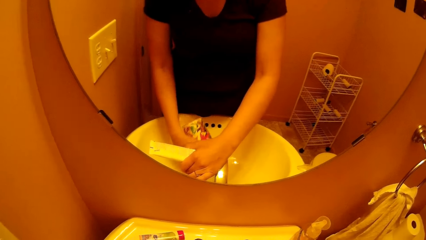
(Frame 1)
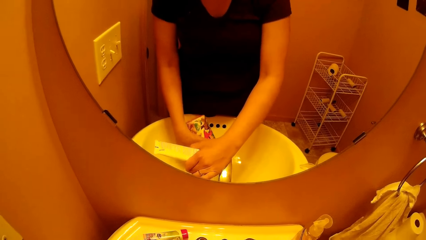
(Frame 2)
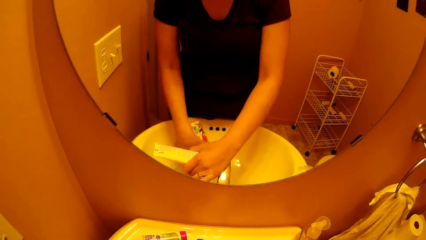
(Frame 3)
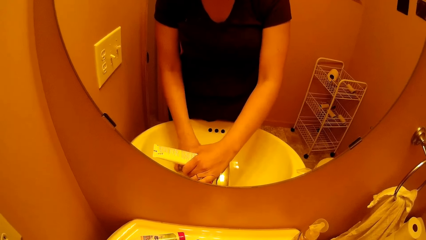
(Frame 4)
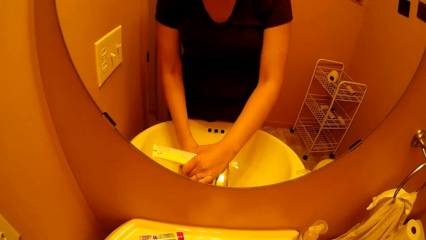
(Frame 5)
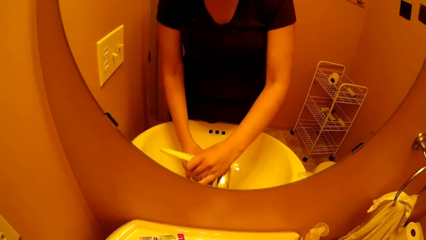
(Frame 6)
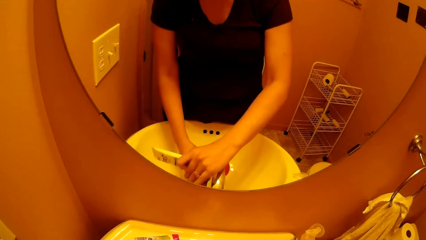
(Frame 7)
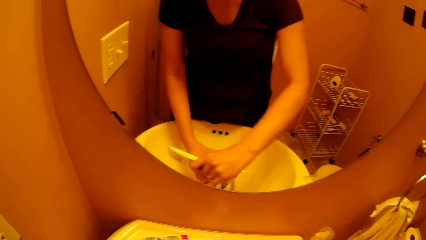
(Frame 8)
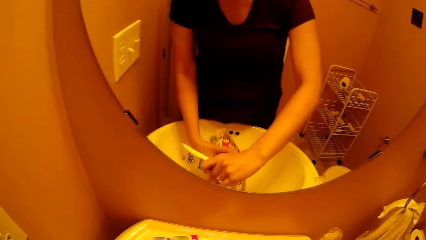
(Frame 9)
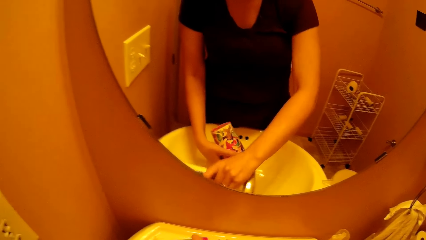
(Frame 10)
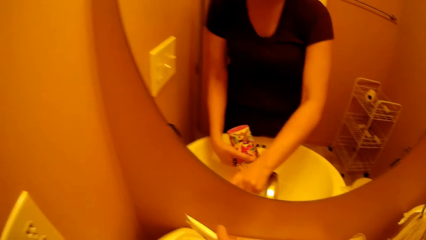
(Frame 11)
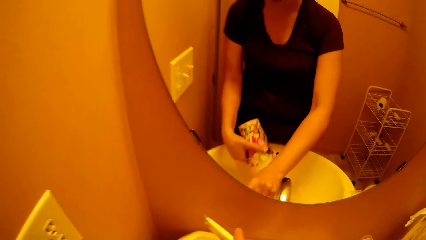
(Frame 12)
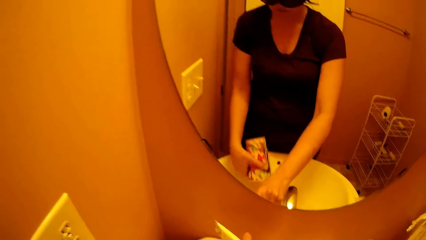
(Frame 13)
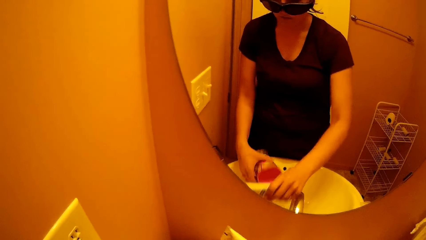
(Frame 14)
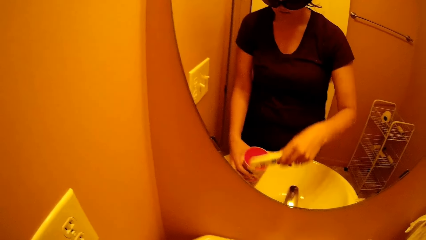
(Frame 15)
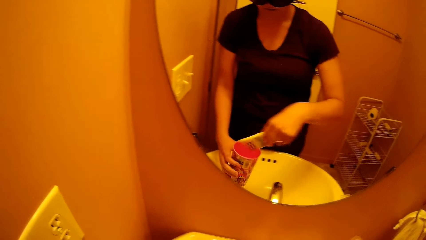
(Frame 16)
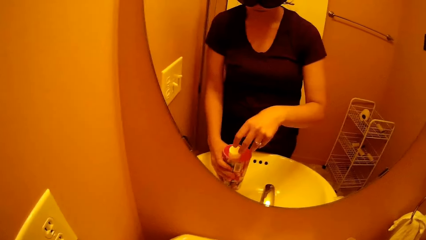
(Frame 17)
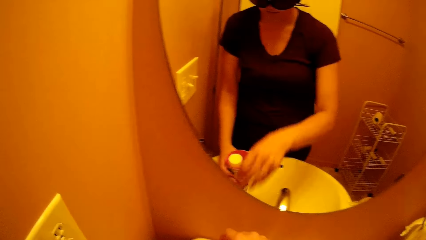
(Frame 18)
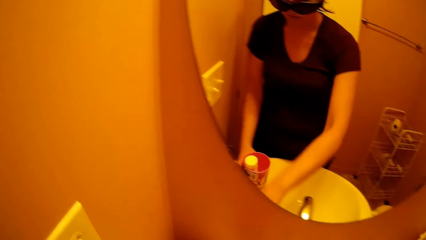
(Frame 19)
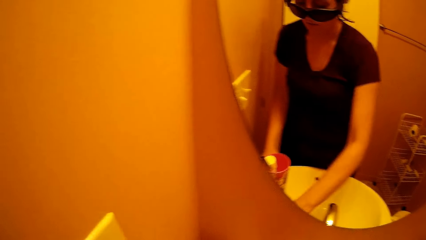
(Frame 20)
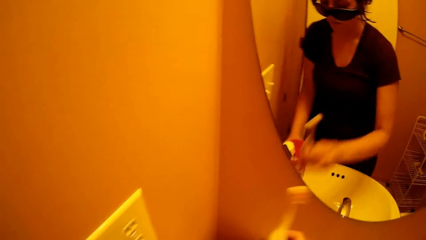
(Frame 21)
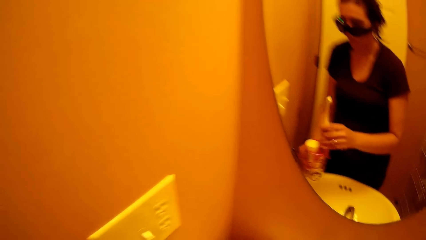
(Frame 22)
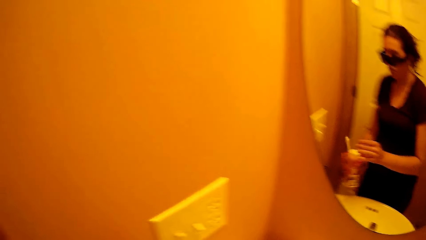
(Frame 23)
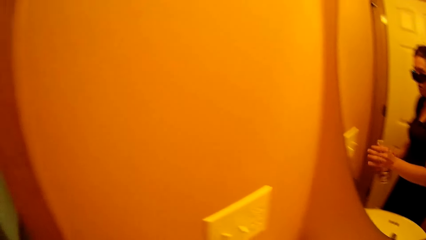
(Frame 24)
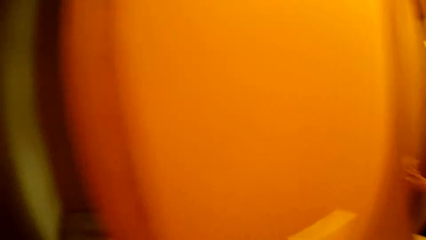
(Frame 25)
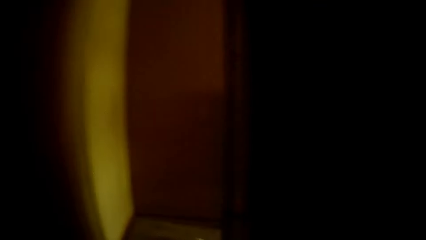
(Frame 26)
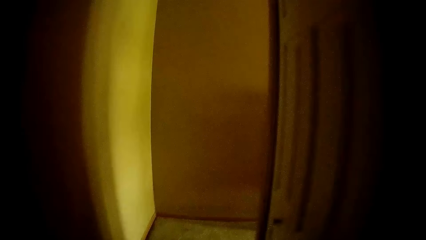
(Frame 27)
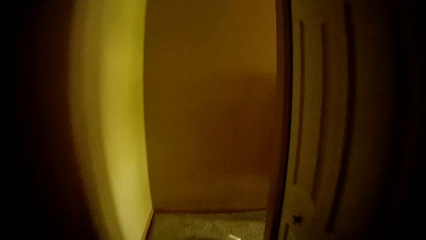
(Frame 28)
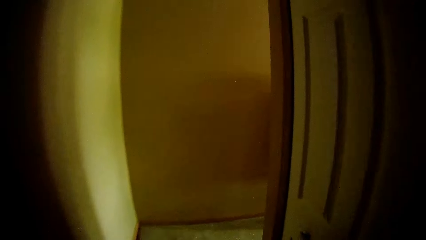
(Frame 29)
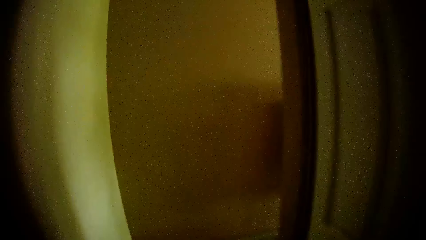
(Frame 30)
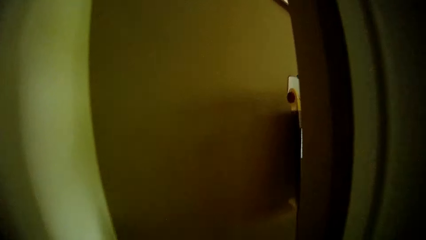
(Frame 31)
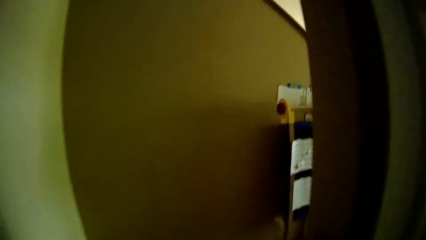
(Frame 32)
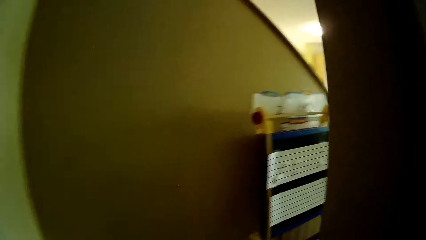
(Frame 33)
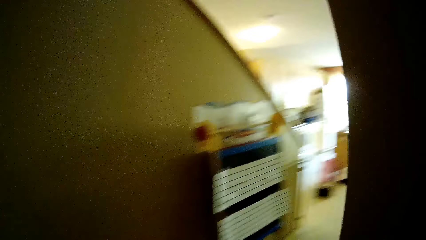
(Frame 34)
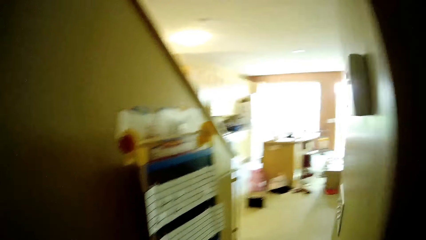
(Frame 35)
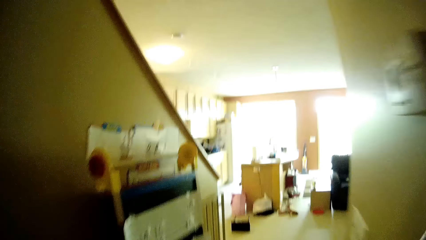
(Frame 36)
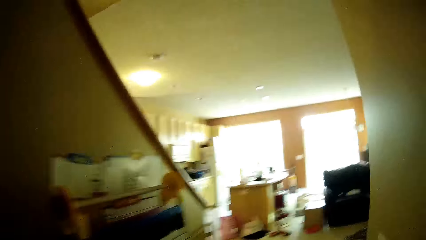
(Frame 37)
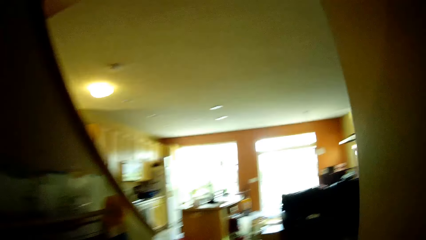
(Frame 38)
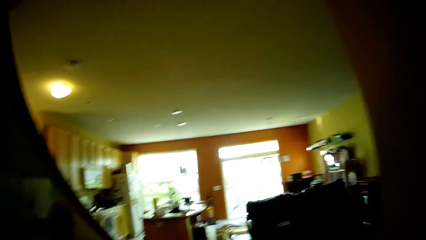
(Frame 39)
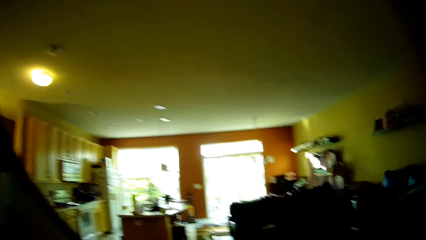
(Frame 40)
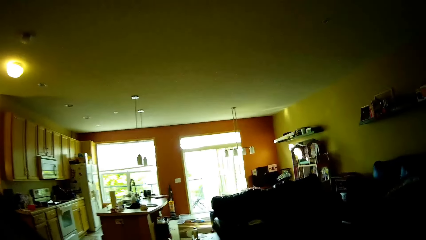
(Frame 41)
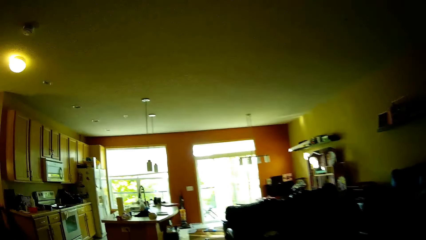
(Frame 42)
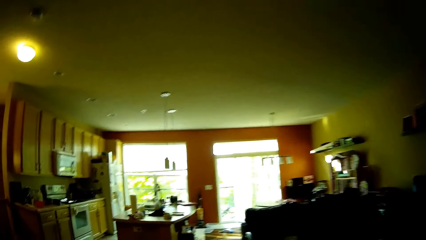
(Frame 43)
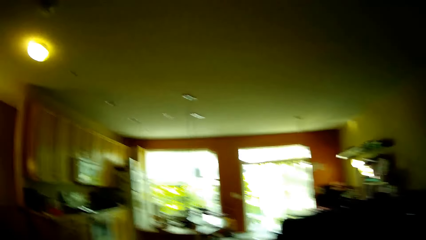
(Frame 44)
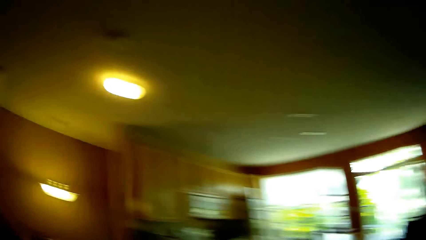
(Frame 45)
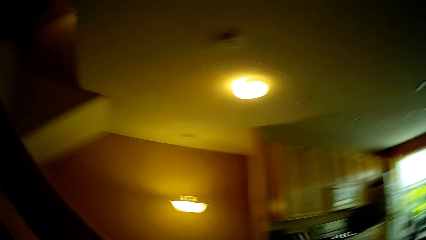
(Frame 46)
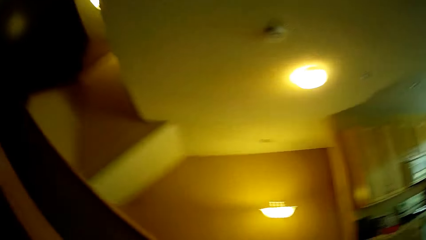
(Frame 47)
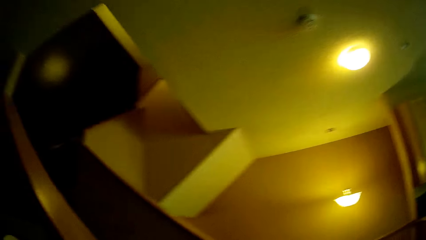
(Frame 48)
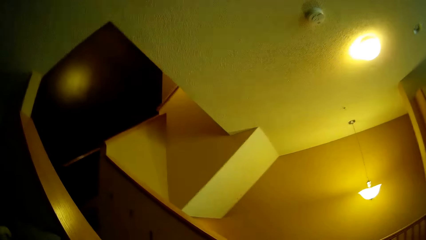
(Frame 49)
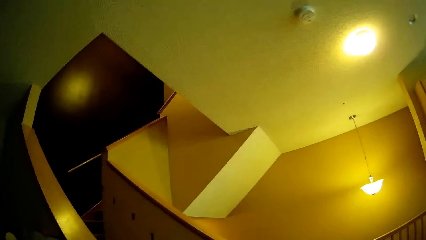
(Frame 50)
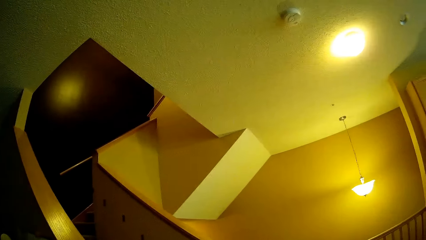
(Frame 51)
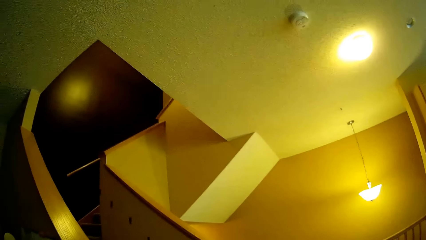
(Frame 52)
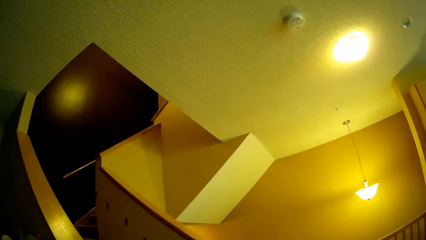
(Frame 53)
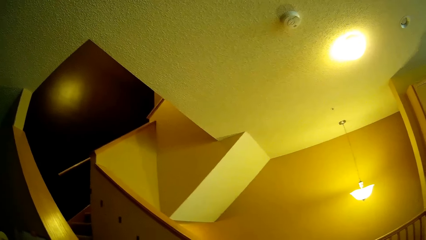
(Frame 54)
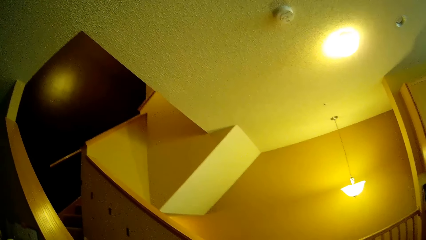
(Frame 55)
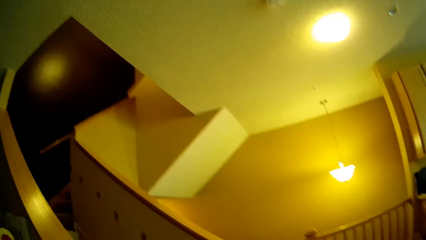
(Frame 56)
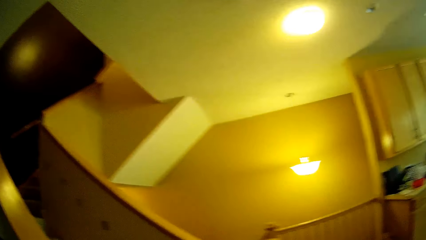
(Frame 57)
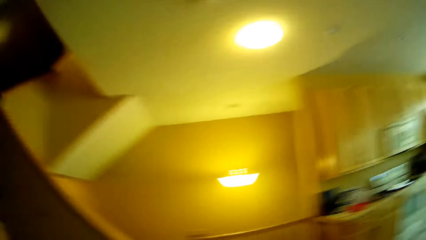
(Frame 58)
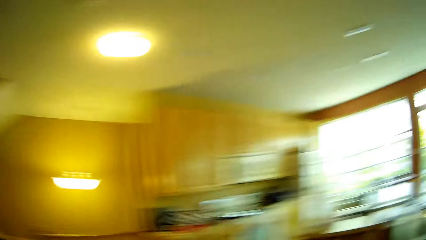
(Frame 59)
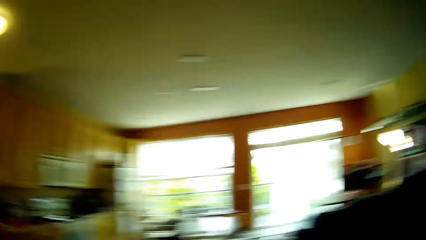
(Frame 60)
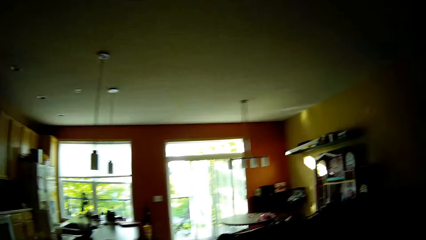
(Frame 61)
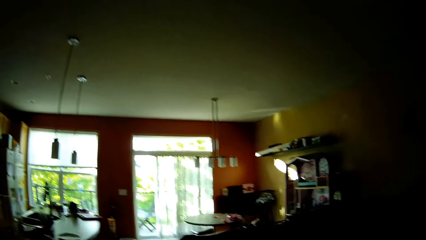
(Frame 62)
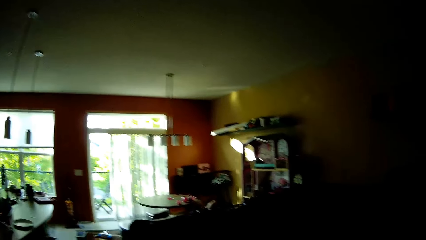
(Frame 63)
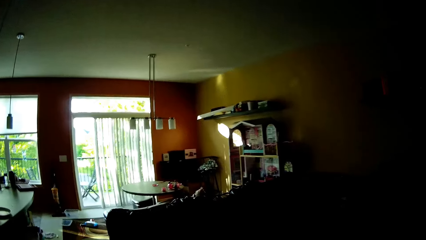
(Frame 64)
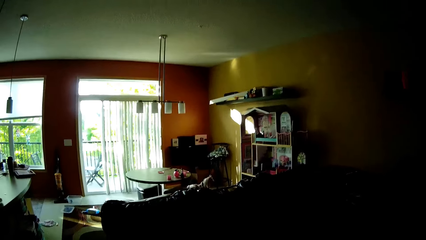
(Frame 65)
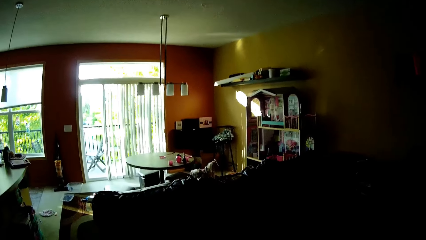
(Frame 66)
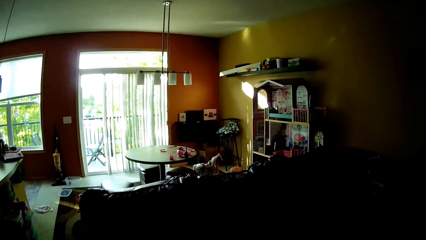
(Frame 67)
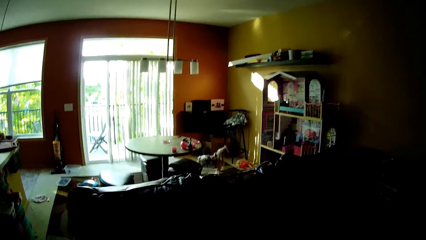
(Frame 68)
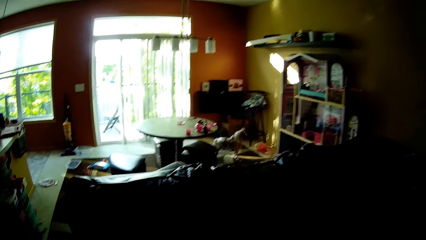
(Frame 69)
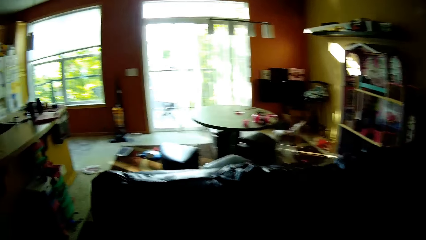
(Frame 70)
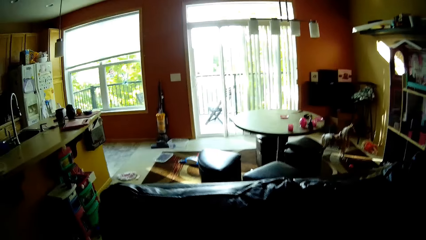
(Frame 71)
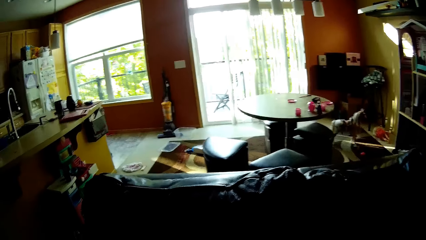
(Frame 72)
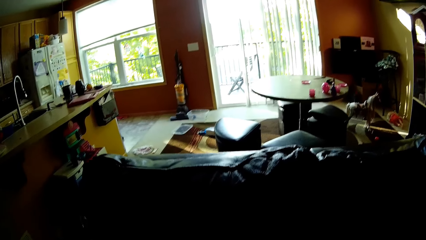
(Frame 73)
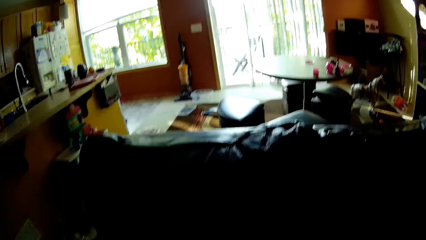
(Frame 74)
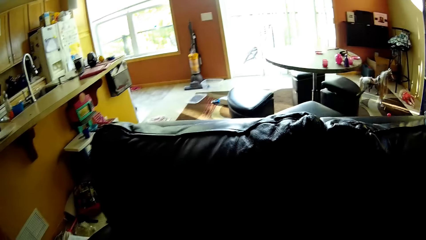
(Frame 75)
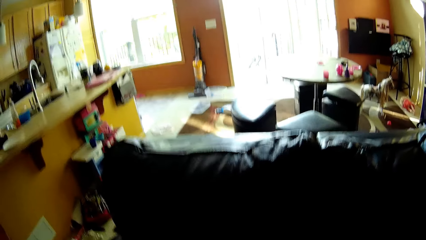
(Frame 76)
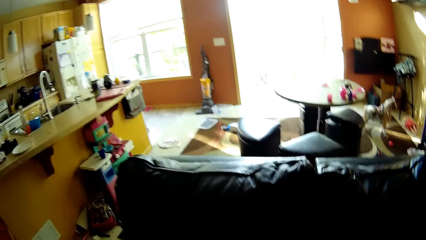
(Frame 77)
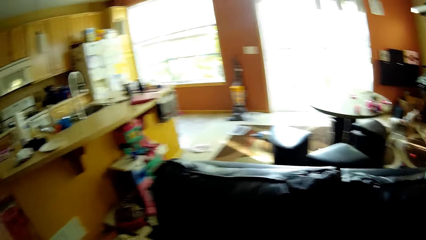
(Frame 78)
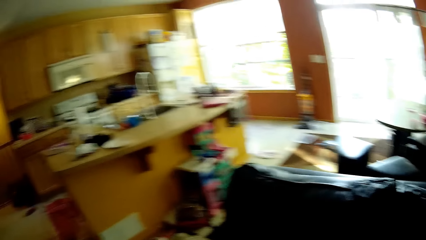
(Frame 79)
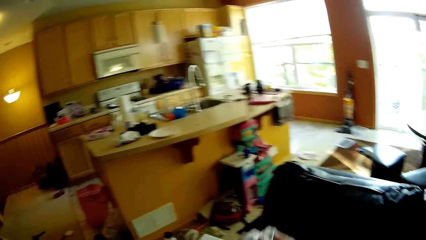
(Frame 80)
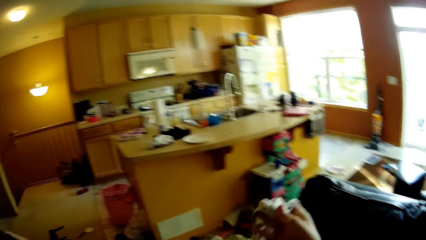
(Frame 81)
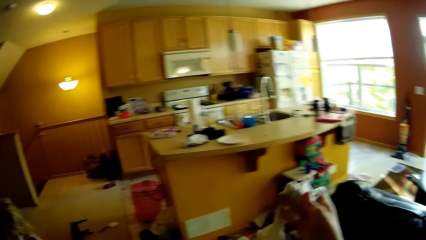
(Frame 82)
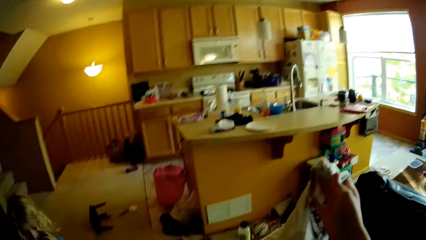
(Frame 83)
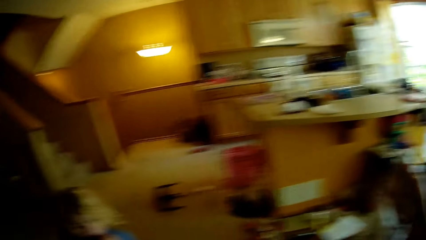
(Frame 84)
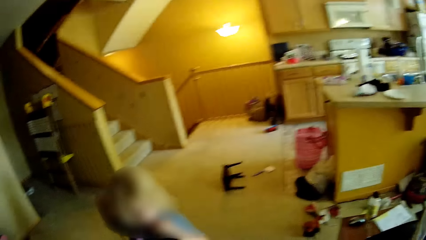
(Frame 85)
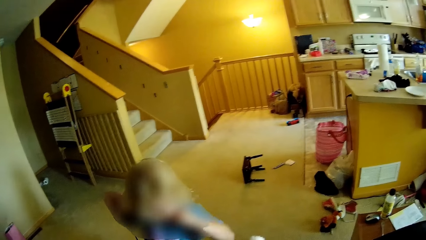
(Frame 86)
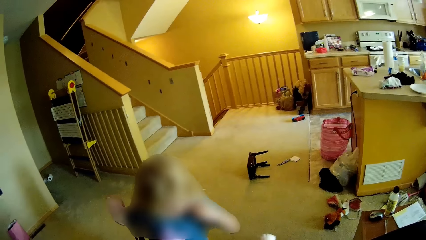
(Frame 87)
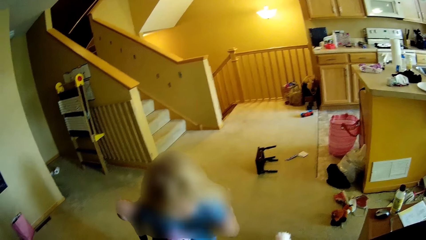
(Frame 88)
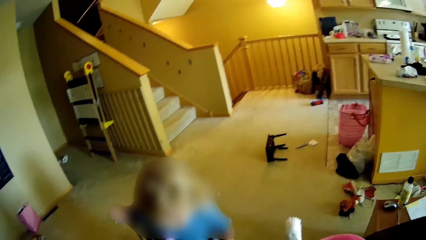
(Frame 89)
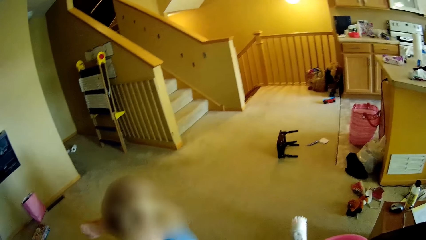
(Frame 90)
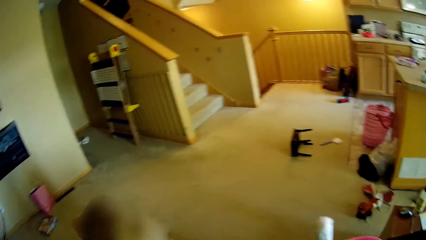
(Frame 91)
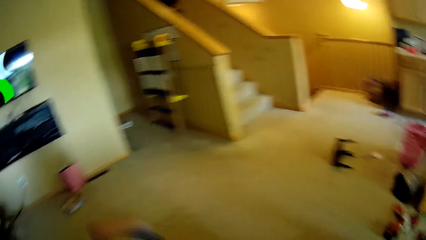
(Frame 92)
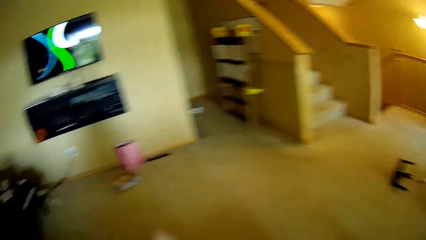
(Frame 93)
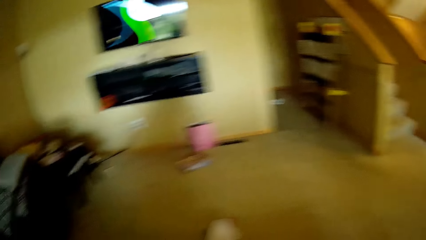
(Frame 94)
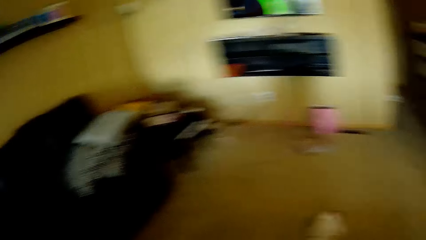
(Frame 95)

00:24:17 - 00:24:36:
The camera wearer pours water into the sink, fills a plastic glass with water, and pours water into the sink. She closes a tap on the wall hung basin with her right hand. She puts a liquid soap into the plastic glass. She picks up the toothbrush from the wall hung basin with her right hand. She puts the toothbrush into the plastic glass. She moves towards a girl. She converses with the girl. She raises a cloth up with her right hand. The girl walks in the room.
